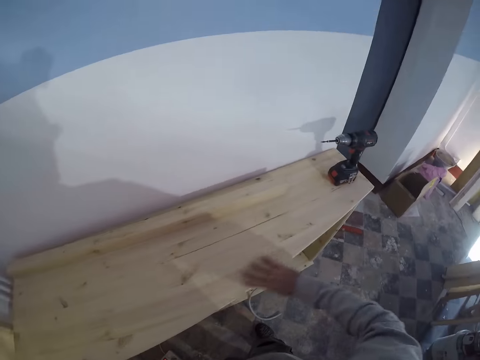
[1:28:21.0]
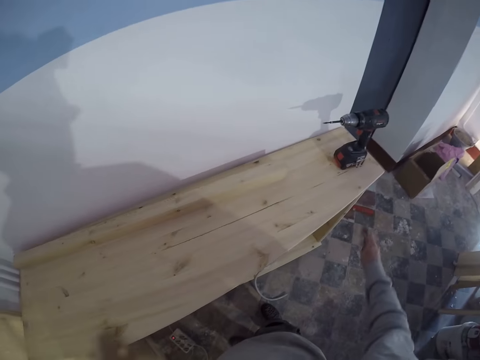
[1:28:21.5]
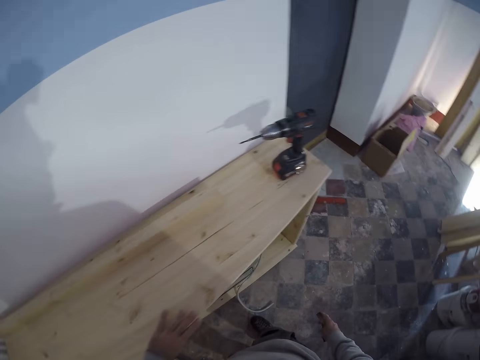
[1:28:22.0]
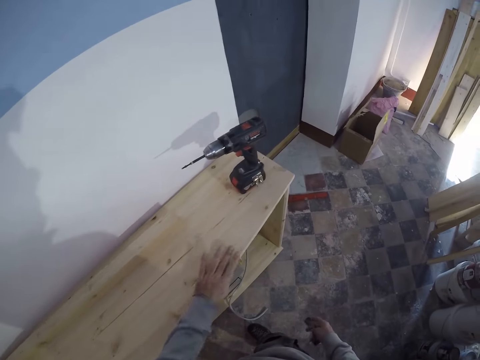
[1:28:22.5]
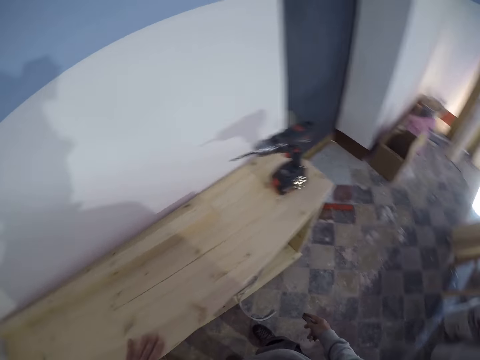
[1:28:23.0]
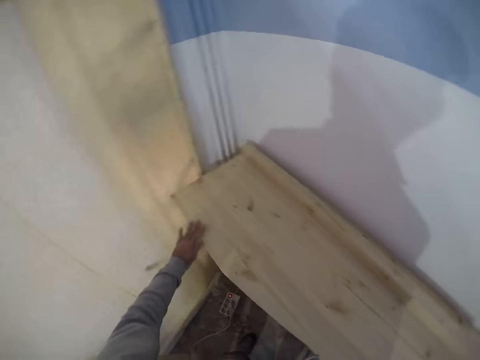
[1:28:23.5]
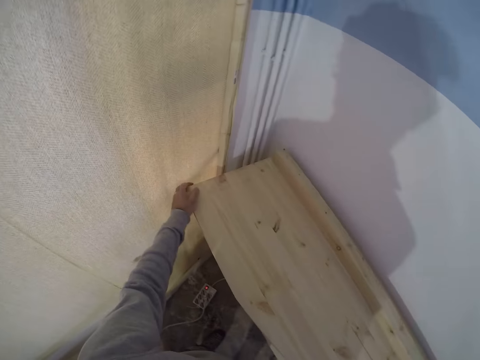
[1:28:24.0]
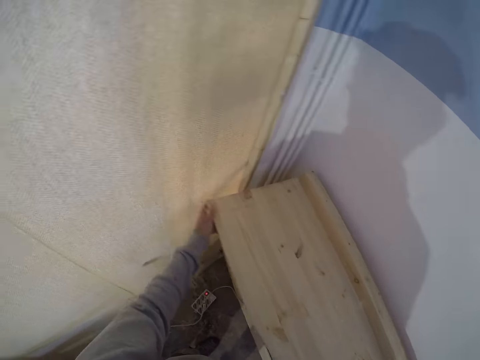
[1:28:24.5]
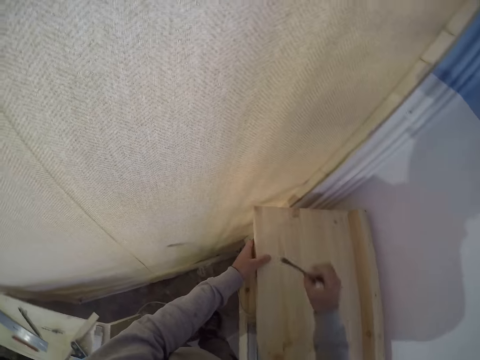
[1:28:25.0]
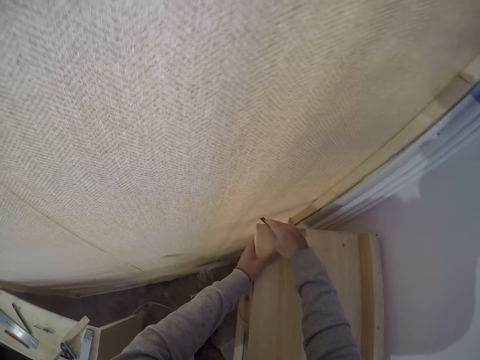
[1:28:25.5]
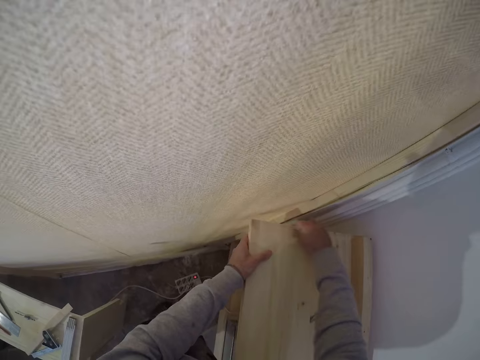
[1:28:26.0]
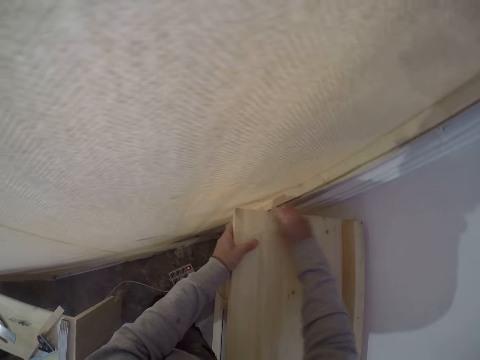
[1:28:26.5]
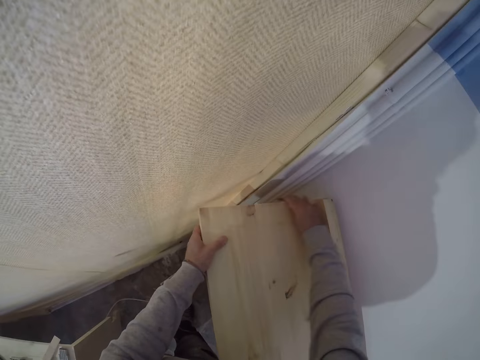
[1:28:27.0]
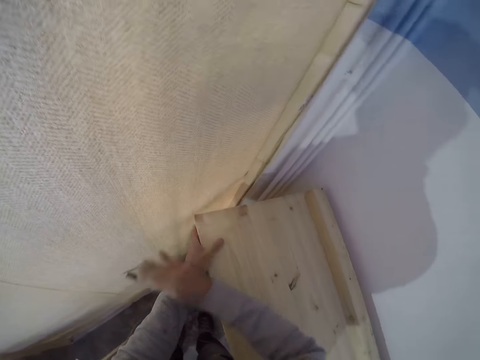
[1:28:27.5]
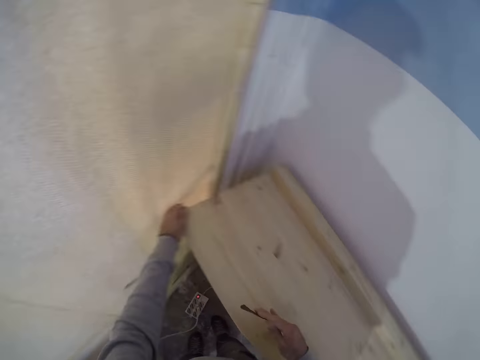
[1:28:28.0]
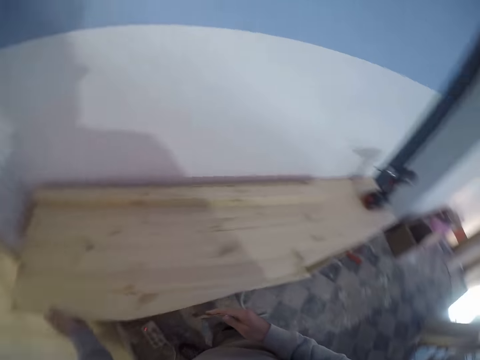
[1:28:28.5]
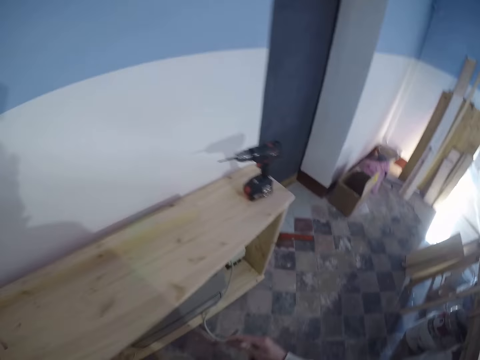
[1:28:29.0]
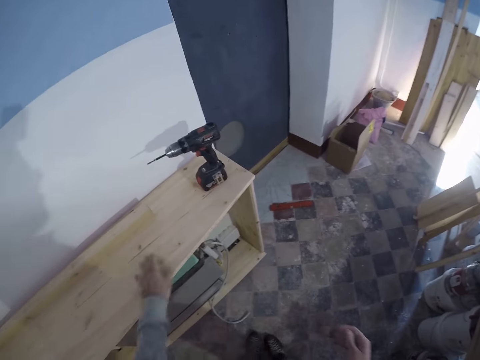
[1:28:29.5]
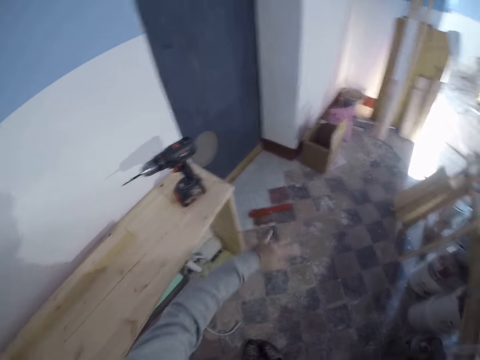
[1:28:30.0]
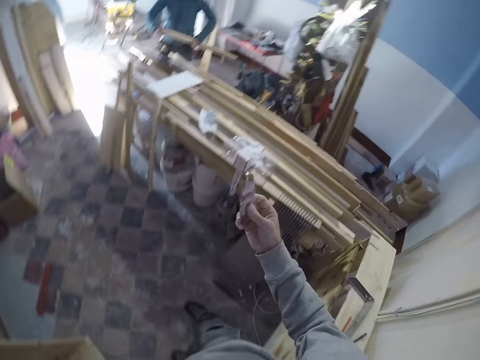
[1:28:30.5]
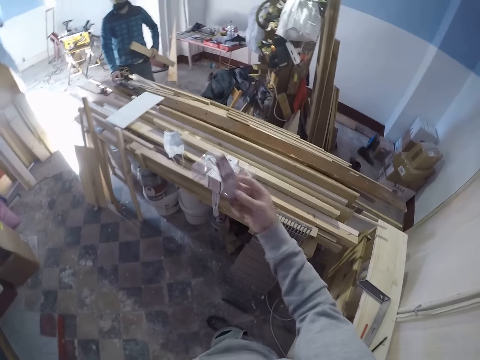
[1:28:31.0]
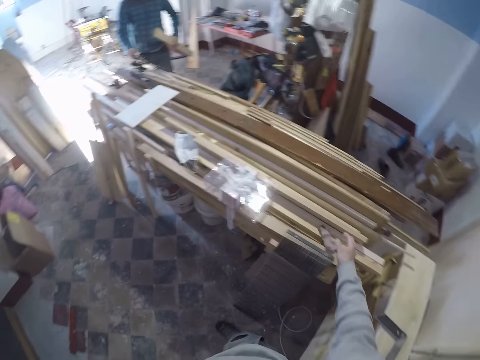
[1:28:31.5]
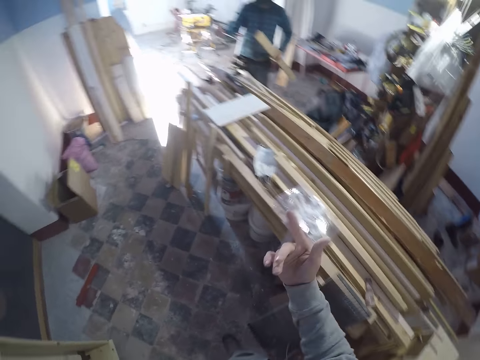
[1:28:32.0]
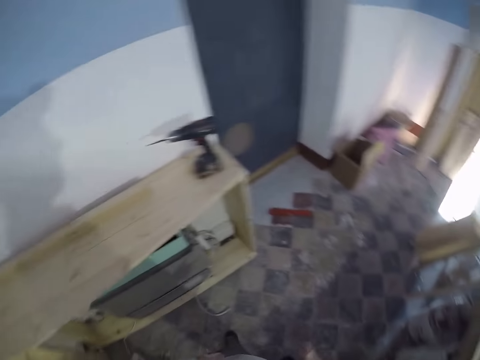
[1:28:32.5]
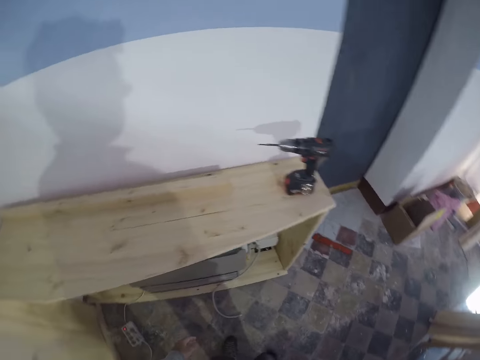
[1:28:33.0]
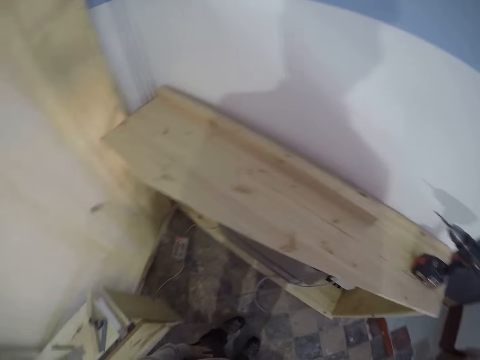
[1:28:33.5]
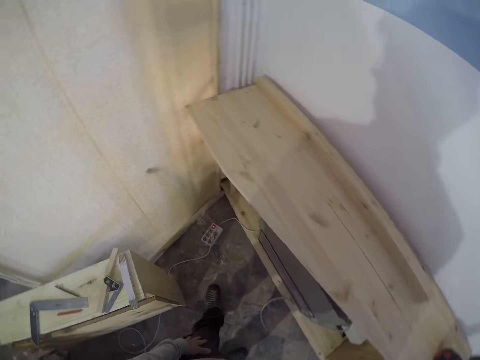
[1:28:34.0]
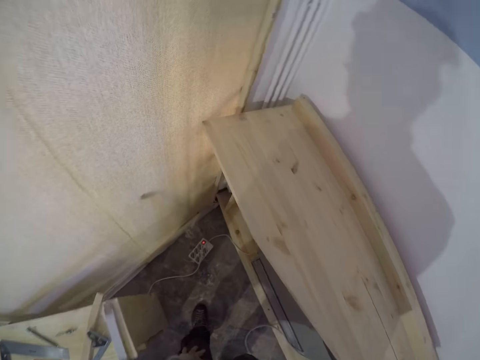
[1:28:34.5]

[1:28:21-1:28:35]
The camera wearer wipes dust on the shelf with the left hand. He scrubs the shelf with the sandpaper in his right hand. He wipes dust on the shelf with the left hand. He turns around. He wipes dust on the shelf with the left hand. A man holds a wood in his right hand. The camera wearer sways a hand. He drops the sandpaper in his right hand on the pile of wood. He sways a hand and turns around.

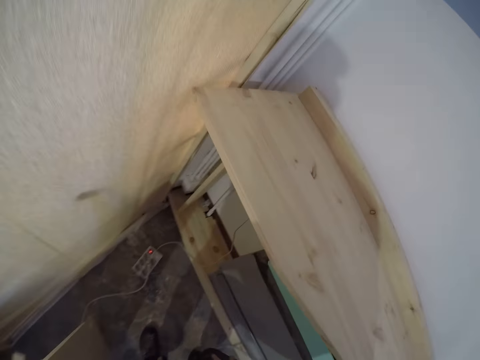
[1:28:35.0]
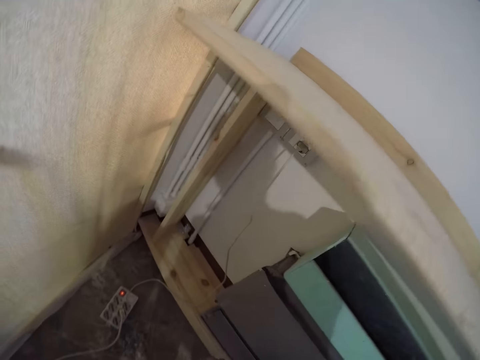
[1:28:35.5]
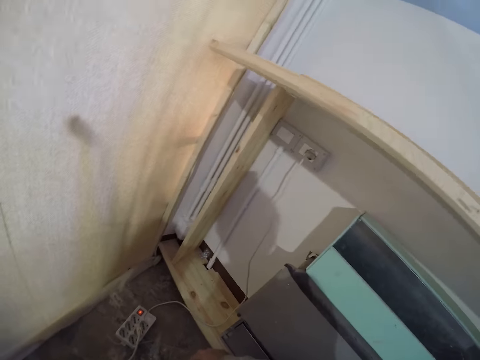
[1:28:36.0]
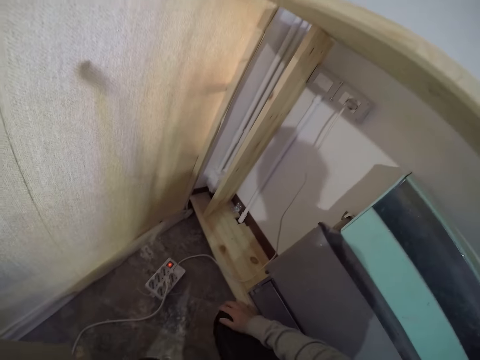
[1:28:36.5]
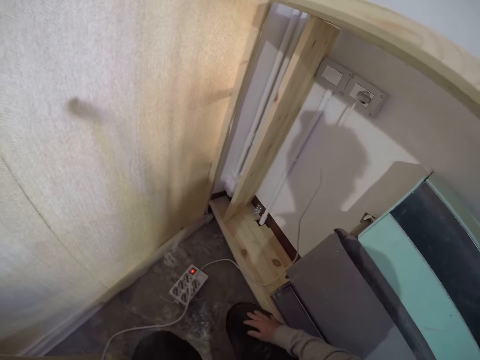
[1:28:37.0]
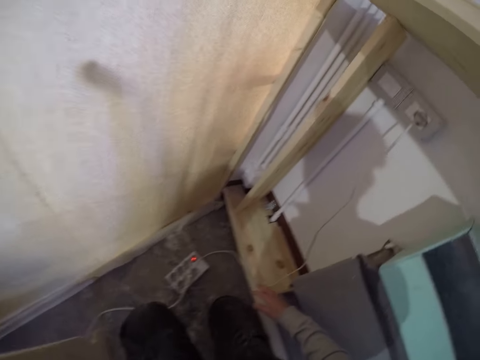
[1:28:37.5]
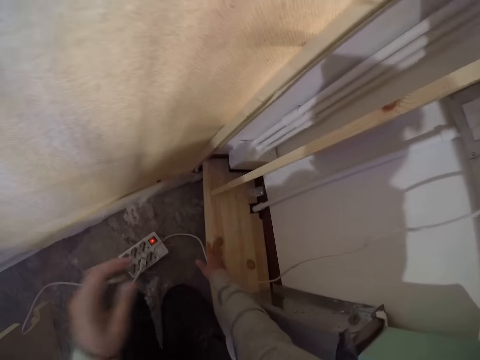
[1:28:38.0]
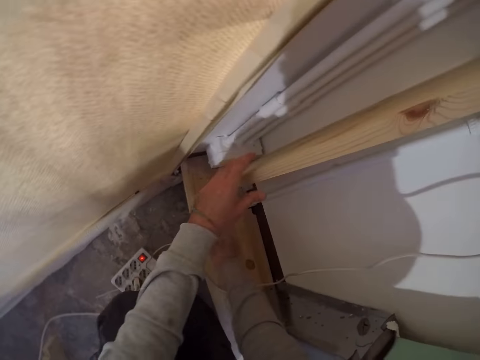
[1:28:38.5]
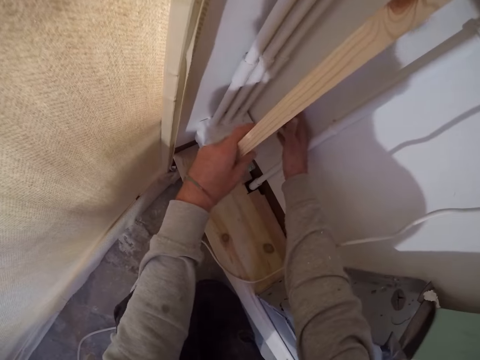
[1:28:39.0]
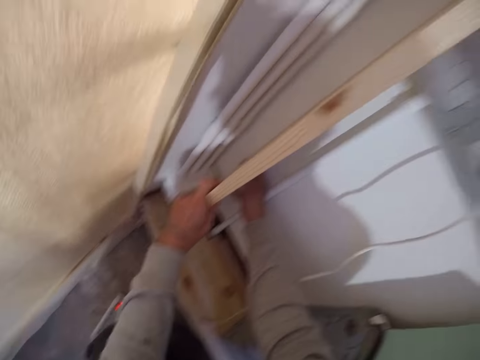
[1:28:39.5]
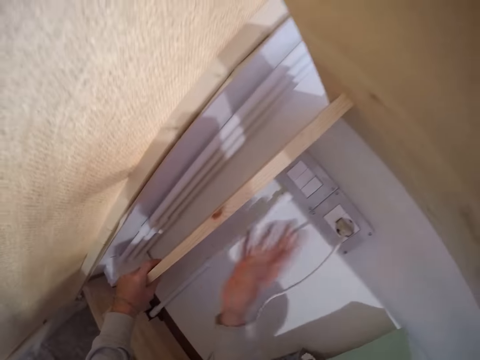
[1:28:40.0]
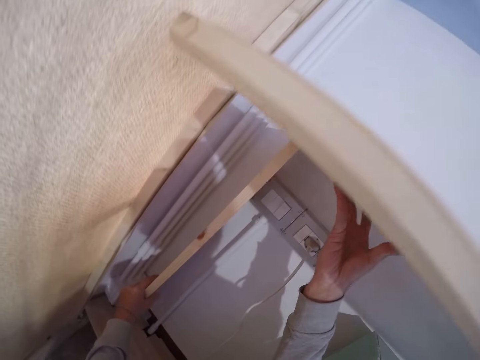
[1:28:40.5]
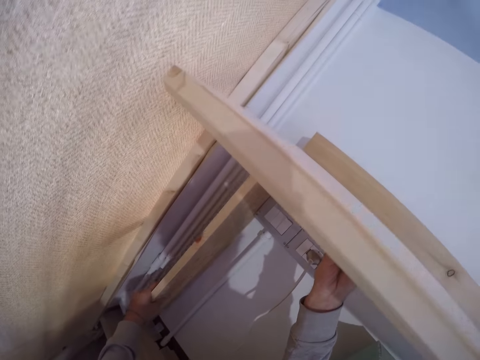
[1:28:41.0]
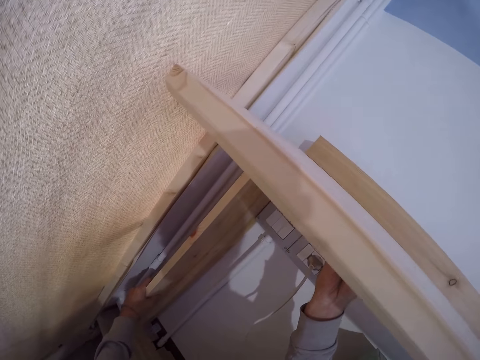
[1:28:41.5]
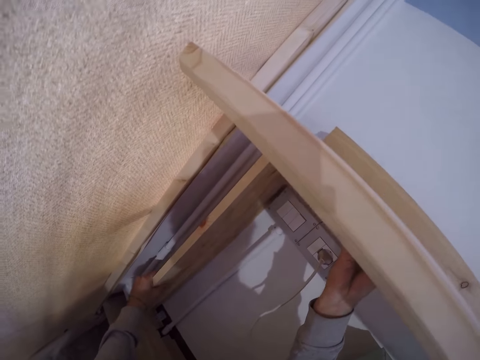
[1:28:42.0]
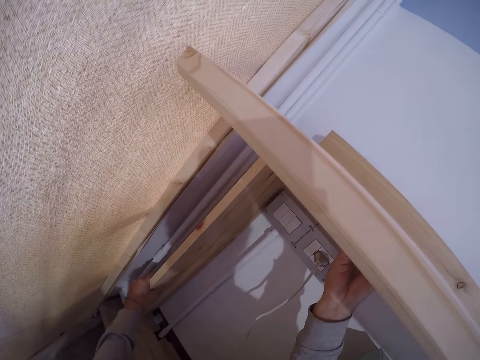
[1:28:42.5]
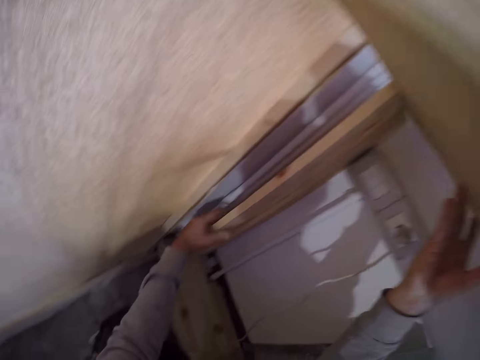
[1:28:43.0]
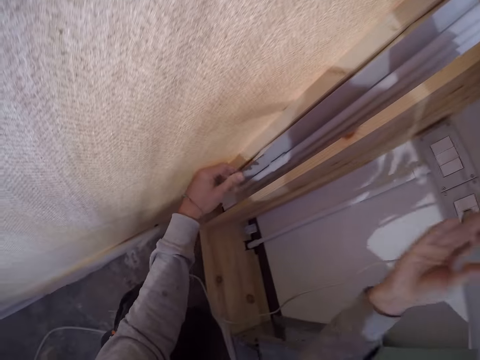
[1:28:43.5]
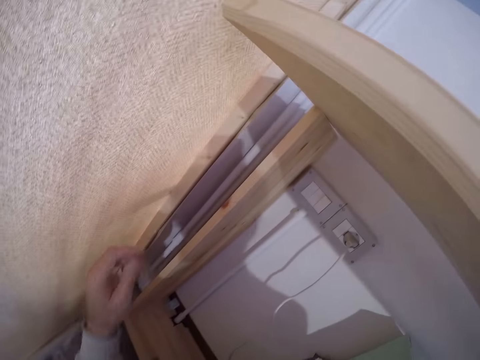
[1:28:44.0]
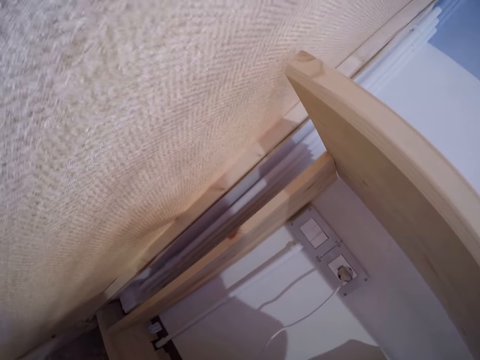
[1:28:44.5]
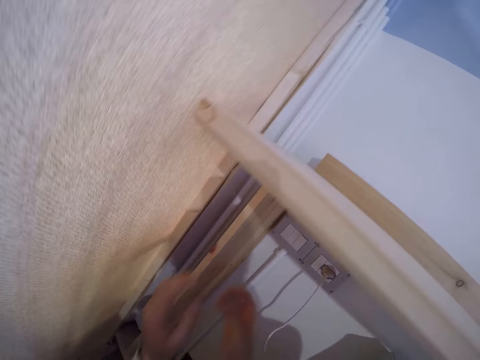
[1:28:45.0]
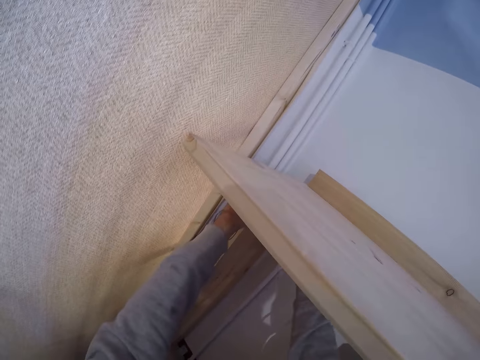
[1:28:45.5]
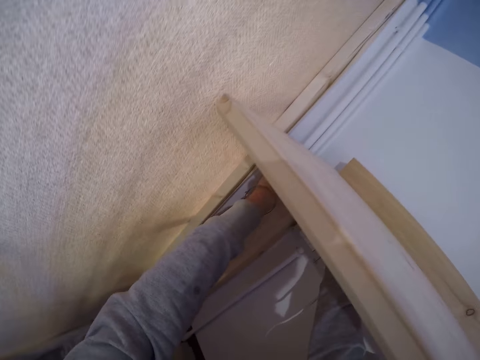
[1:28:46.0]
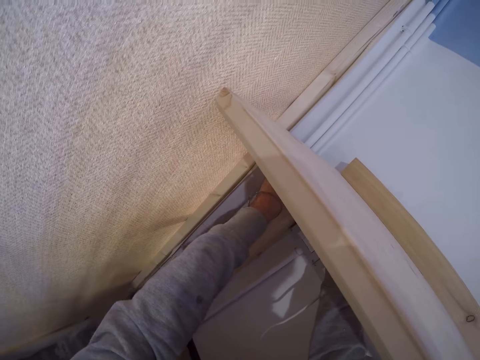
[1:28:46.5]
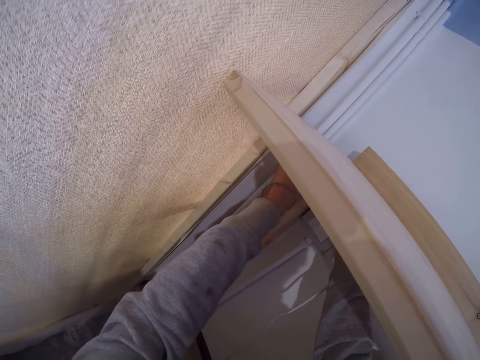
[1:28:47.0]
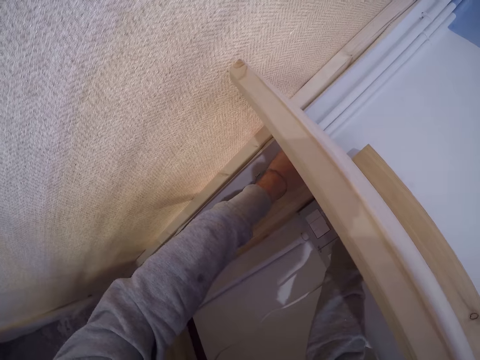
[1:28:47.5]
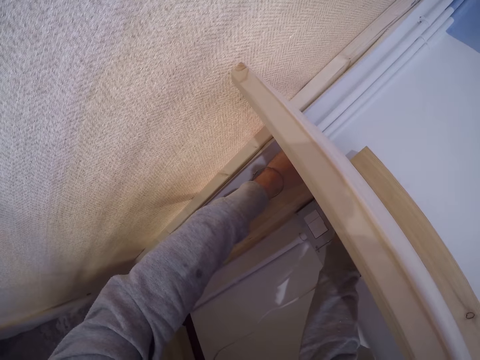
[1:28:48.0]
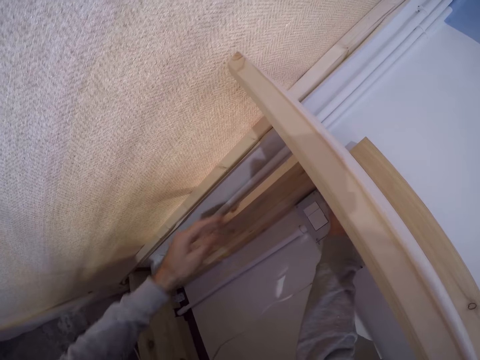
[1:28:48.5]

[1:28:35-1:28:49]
The camera wearer bends down on the floor. He kneels on the floor. He adjusts the shelf with both hands. He adjusts his camera with his left hand. He touches the face. He adjusts the shelf with both hands.
